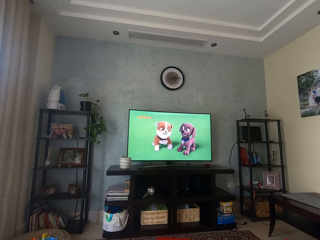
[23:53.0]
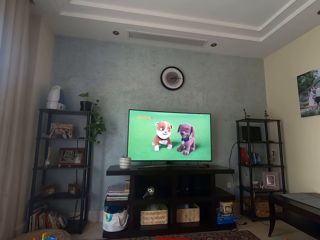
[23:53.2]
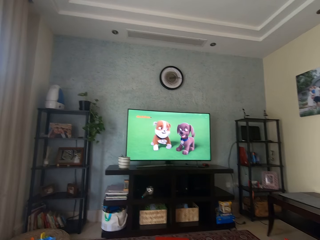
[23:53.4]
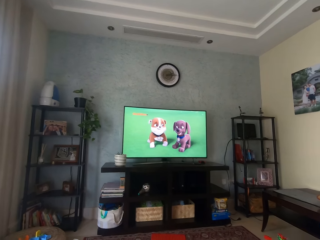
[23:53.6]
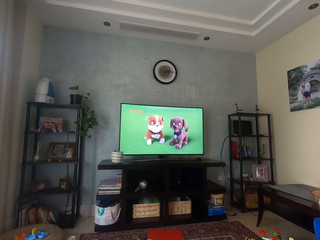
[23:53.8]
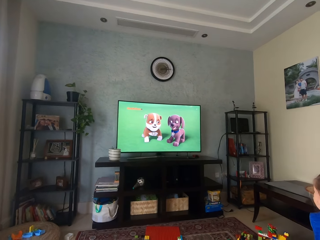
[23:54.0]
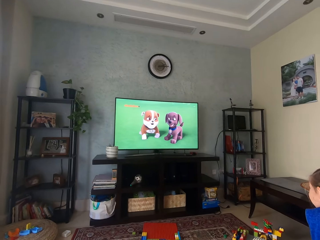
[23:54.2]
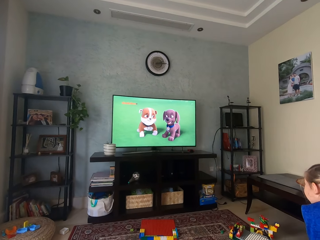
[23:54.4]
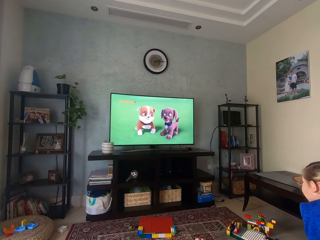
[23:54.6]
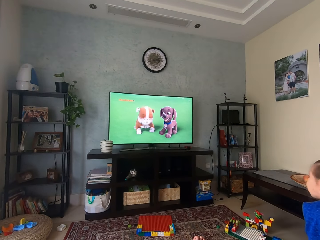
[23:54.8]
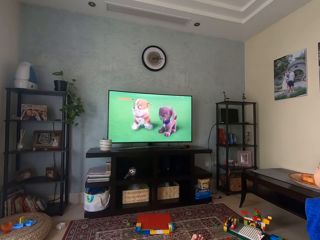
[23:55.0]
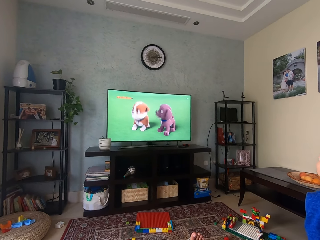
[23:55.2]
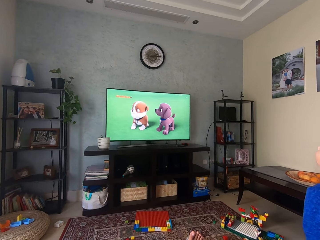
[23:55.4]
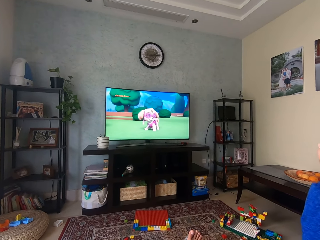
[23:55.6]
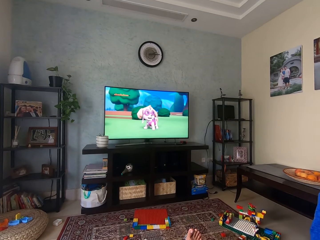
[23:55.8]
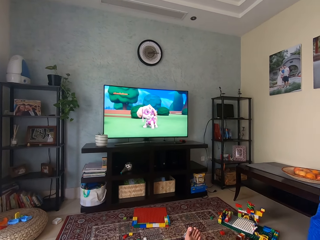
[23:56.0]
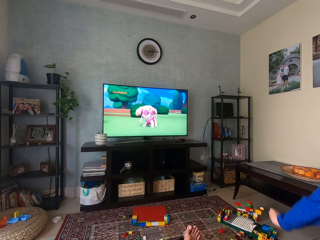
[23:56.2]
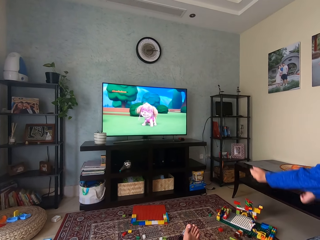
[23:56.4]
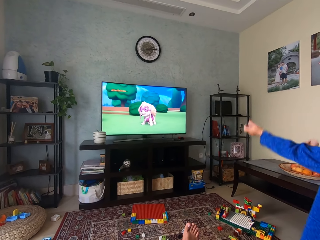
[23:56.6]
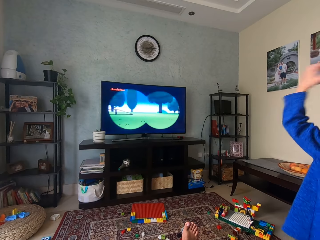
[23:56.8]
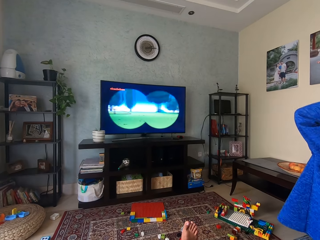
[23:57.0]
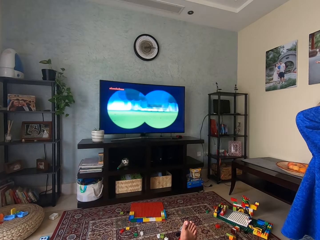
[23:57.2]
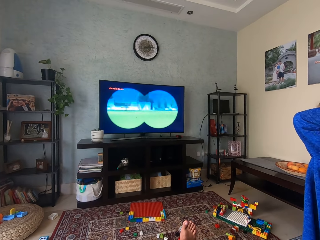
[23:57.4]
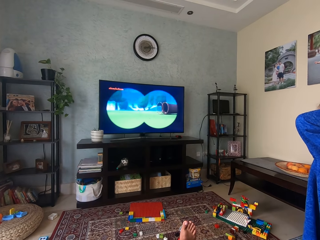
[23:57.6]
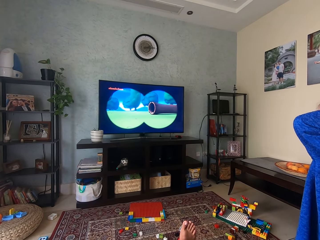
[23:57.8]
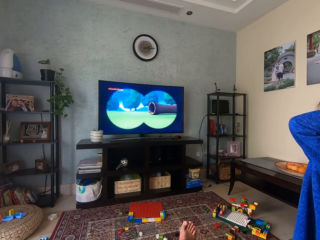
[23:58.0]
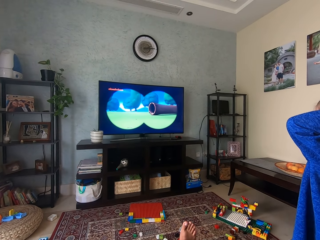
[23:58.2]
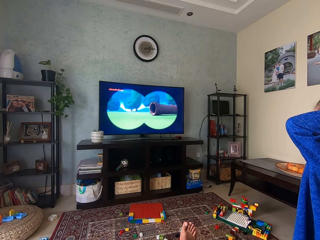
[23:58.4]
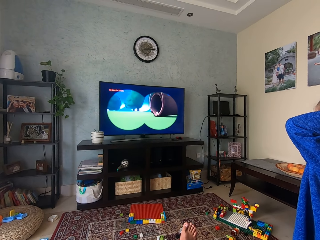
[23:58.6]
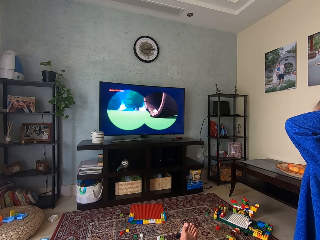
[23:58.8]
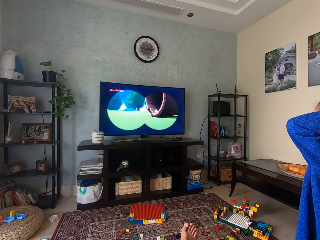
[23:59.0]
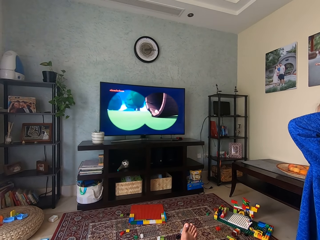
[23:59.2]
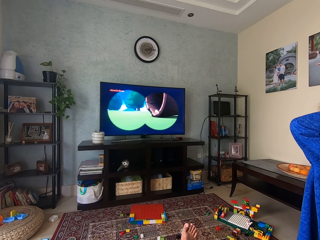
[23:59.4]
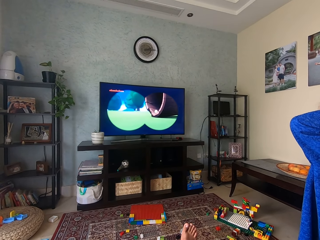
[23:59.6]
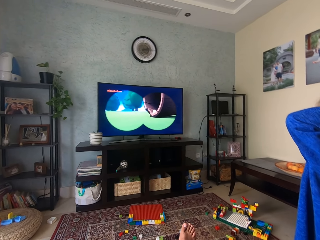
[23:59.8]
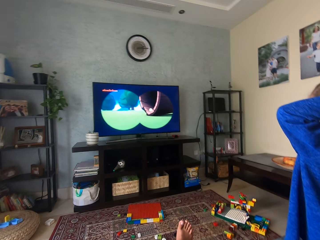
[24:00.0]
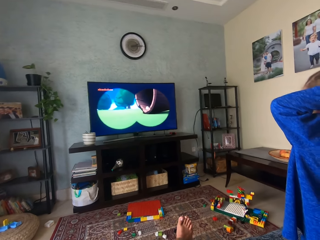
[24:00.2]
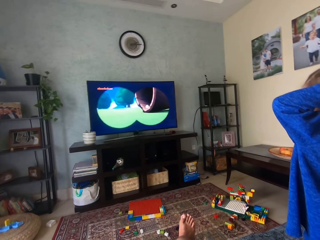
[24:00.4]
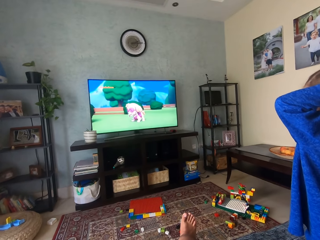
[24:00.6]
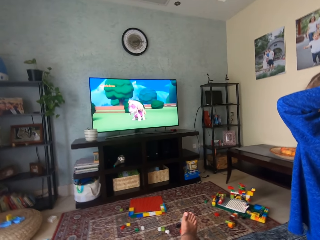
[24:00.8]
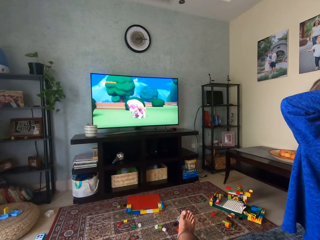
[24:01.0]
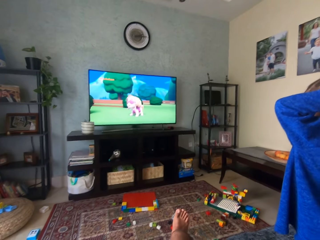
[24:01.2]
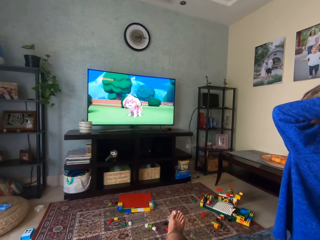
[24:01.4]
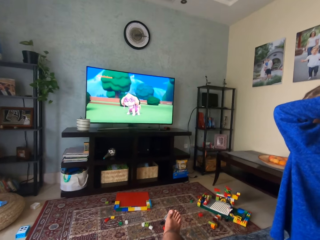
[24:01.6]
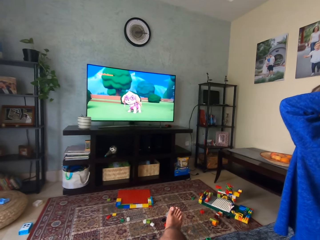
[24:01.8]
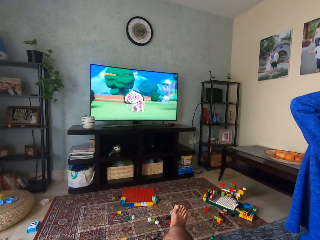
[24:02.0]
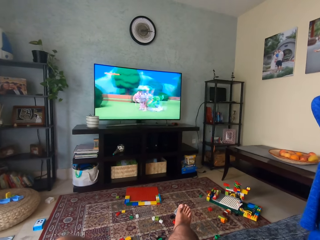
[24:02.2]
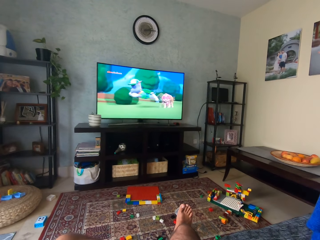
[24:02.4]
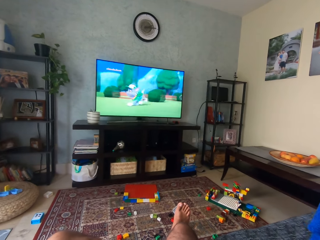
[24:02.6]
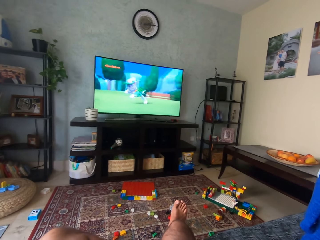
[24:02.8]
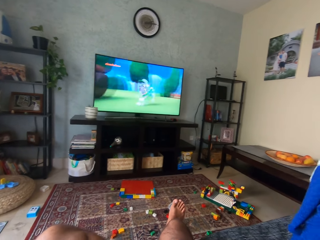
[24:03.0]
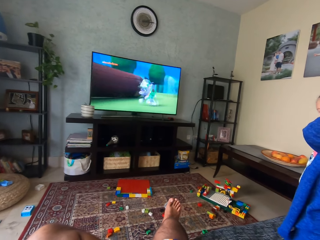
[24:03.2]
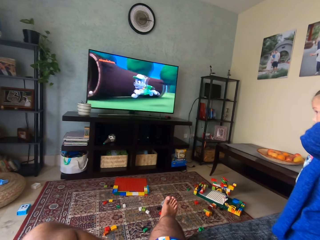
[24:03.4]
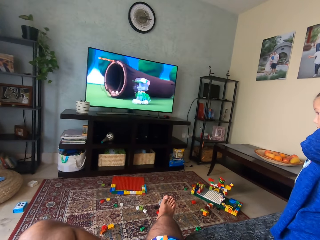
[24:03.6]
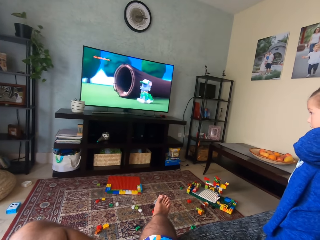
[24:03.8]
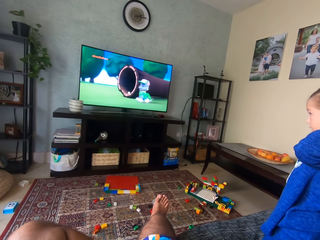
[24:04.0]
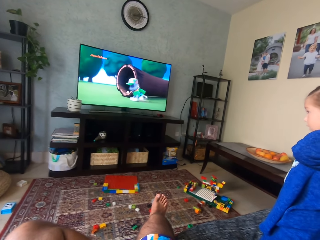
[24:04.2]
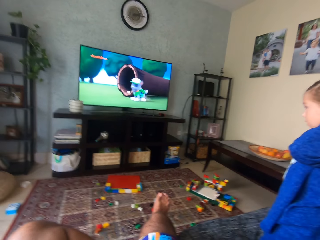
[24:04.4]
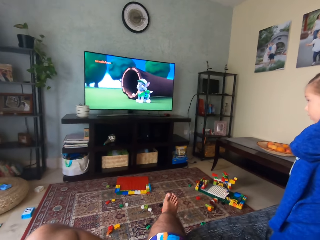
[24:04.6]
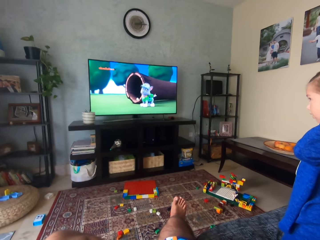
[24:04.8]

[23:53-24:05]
The camera wearer watches a cartoon. A person moves their hands. The person holds their head.

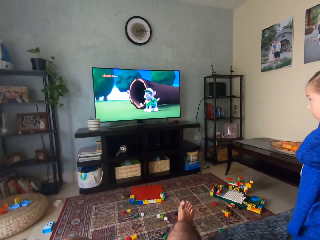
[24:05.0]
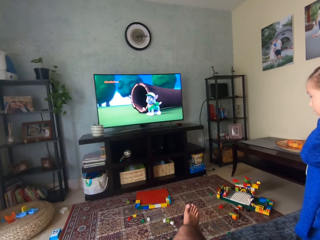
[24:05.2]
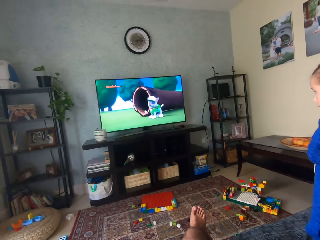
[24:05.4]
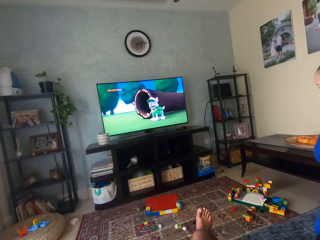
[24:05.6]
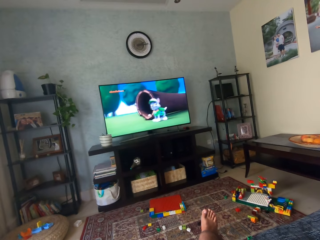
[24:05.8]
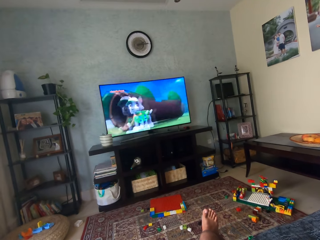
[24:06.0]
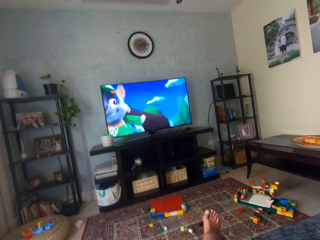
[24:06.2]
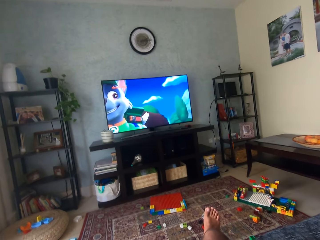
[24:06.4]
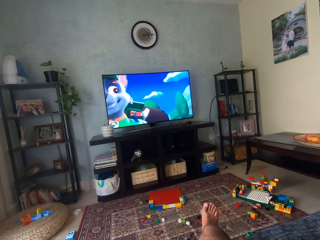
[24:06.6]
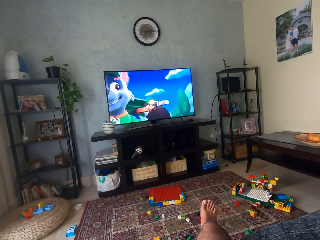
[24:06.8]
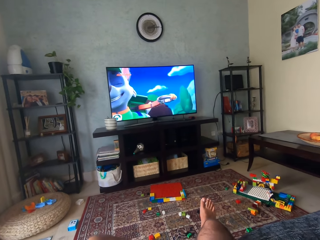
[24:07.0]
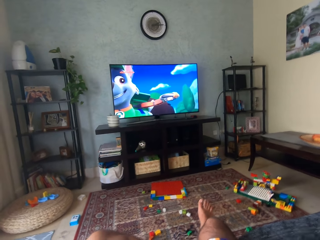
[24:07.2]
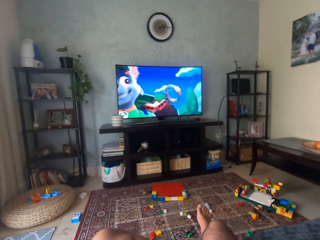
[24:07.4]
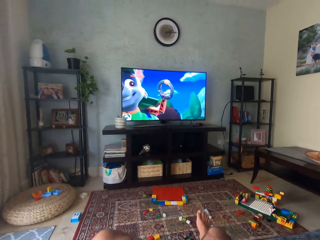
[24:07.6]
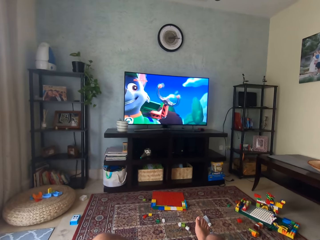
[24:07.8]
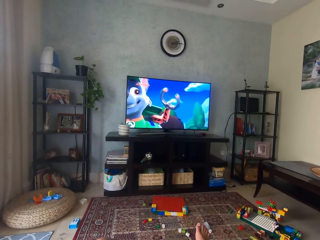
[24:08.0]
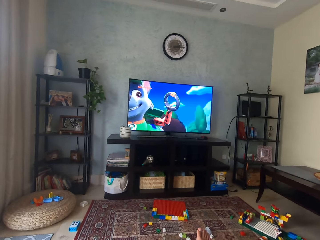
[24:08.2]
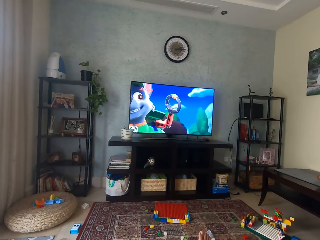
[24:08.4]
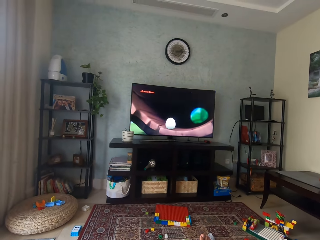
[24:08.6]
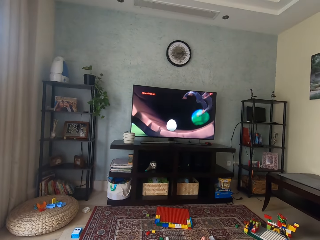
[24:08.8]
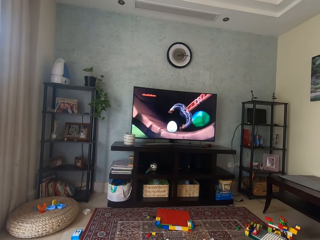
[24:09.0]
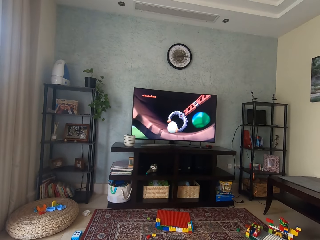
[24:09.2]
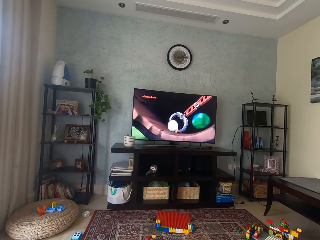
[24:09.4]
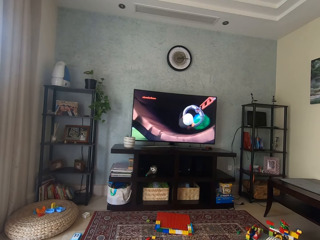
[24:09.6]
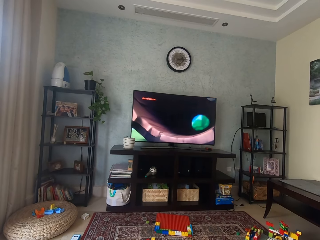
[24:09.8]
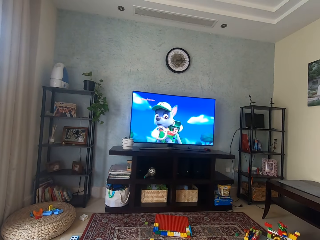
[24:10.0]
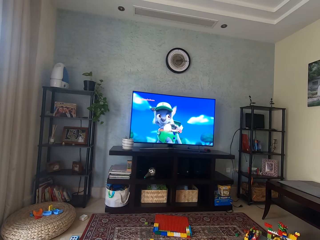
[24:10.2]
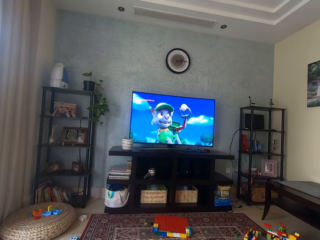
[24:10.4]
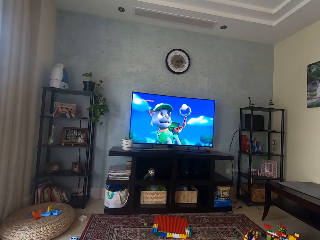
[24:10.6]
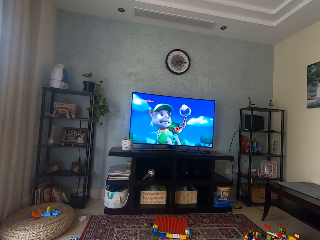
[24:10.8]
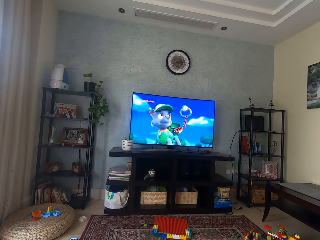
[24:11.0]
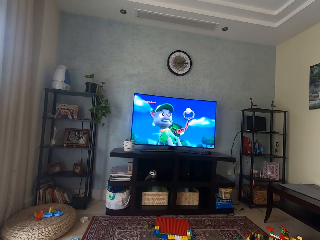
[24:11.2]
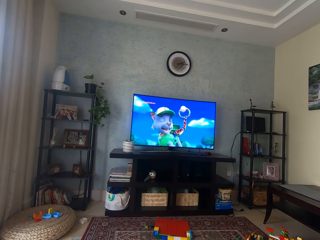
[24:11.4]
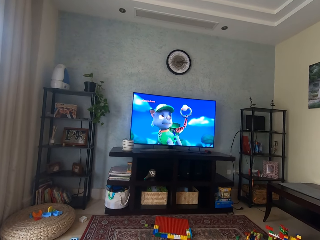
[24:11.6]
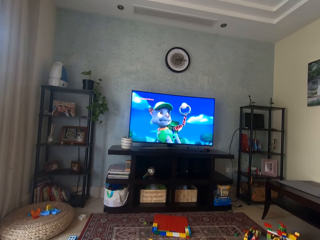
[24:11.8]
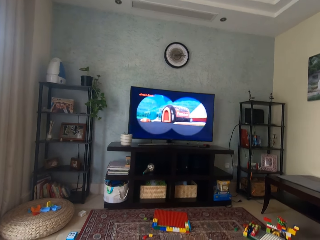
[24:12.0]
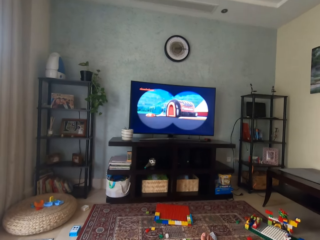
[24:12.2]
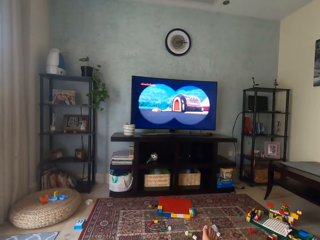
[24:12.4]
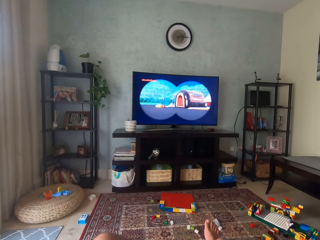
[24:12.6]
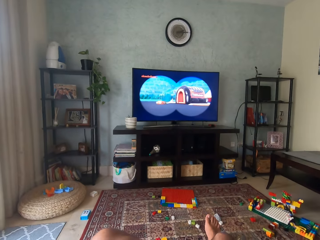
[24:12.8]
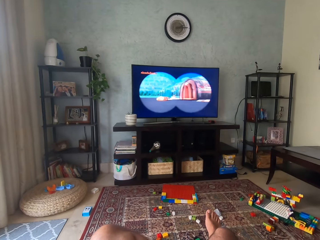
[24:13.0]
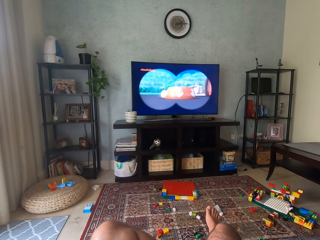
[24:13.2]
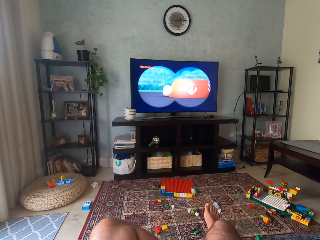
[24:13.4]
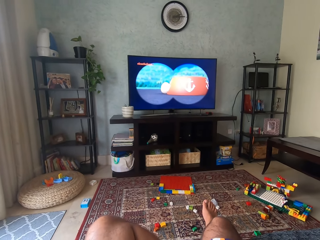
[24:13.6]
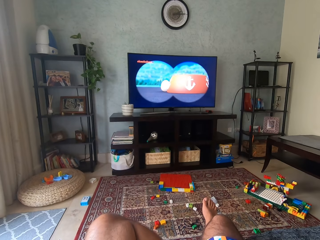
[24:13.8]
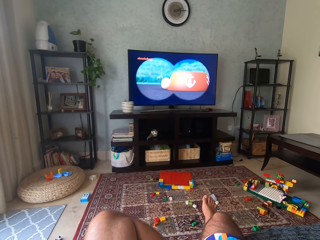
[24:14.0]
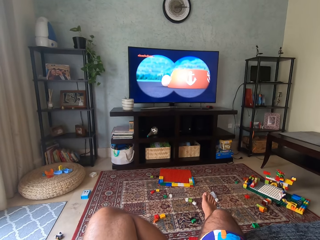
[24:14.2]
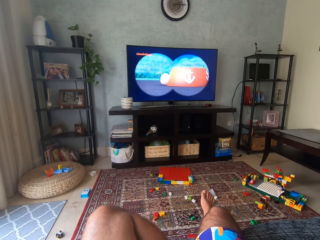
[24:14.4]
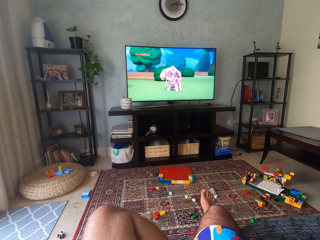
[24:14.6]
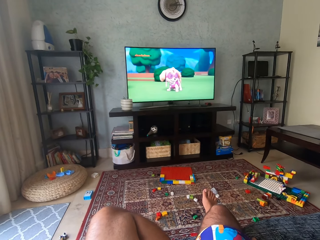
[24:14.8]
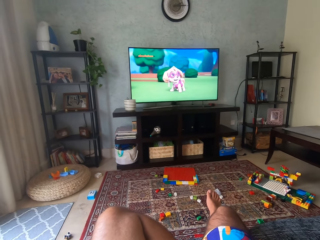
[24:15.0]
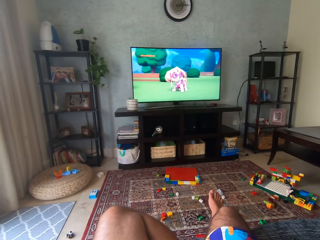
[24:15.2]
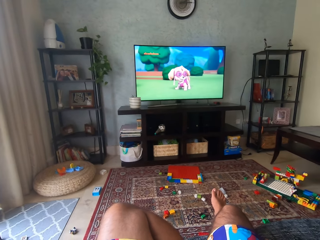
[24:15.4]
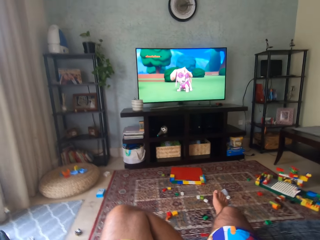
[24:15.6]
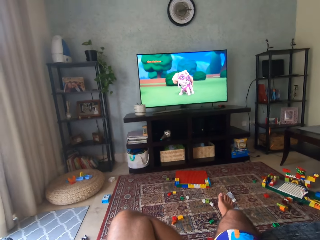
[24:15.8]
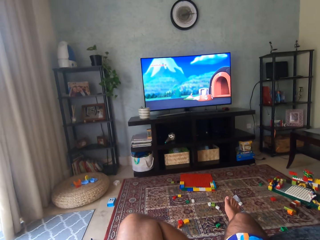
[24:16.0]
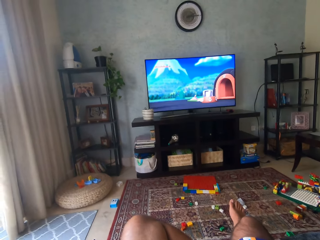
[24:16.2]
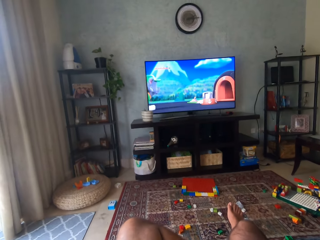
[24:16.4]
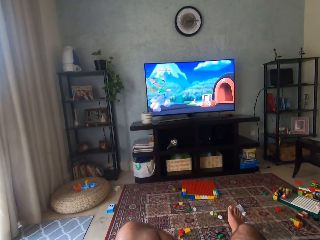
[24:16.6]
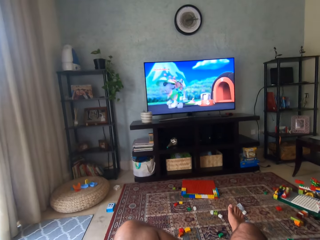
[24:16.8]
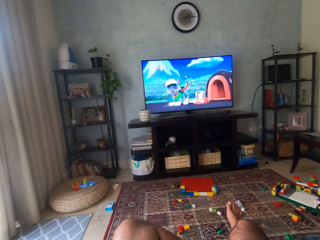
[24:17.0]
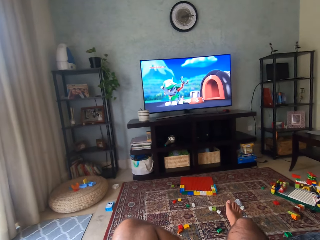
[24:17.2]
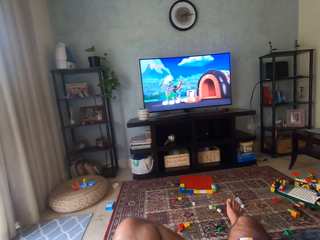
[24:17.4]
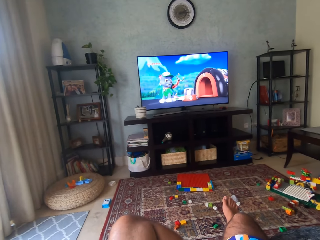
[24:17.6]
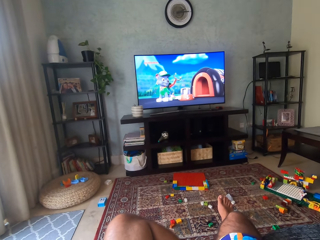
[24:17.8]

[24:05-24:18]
The camera wearer moves a leg. They watch television.
